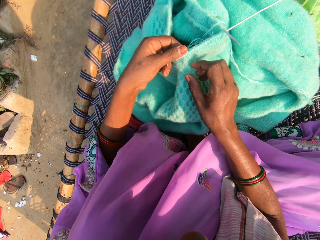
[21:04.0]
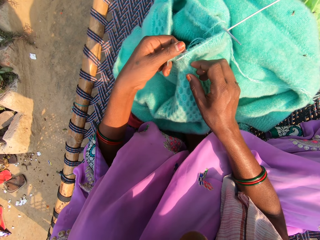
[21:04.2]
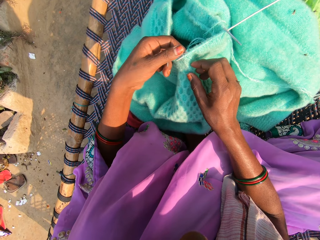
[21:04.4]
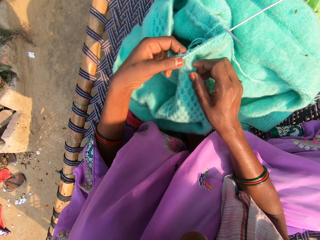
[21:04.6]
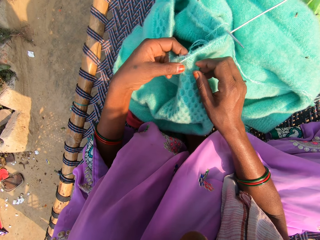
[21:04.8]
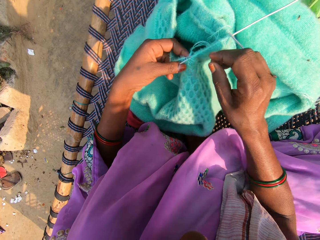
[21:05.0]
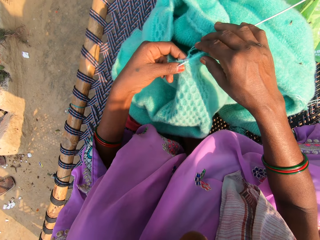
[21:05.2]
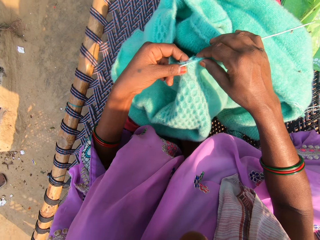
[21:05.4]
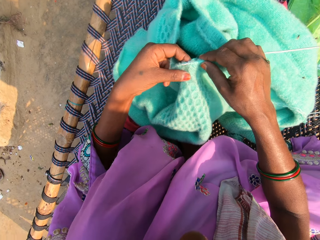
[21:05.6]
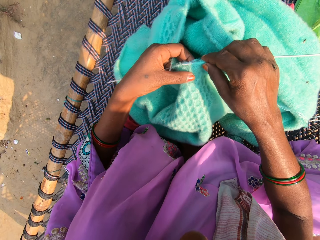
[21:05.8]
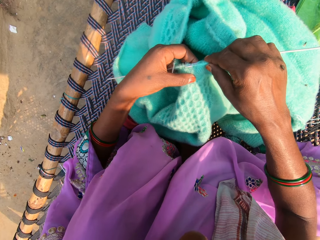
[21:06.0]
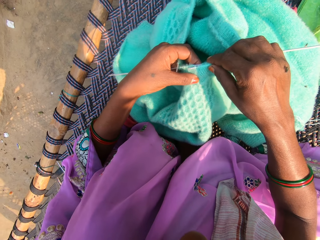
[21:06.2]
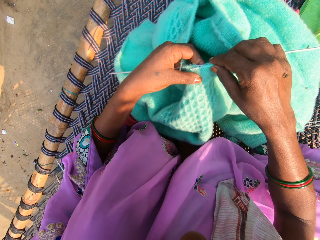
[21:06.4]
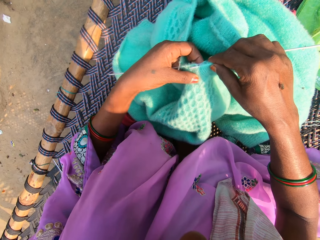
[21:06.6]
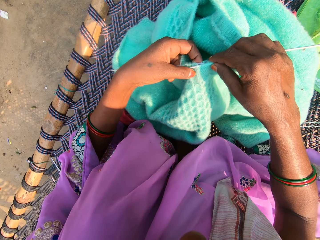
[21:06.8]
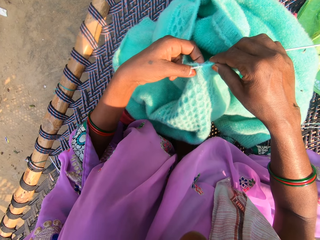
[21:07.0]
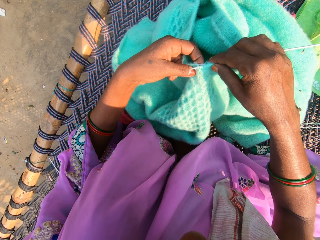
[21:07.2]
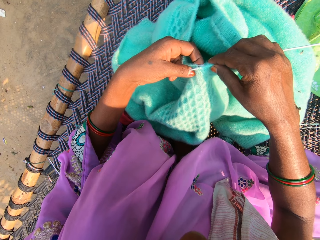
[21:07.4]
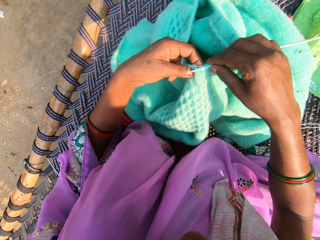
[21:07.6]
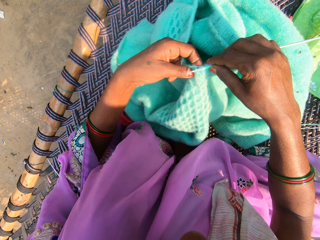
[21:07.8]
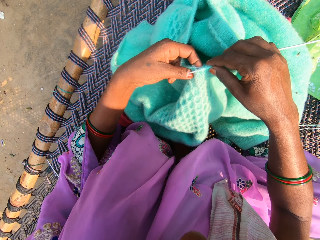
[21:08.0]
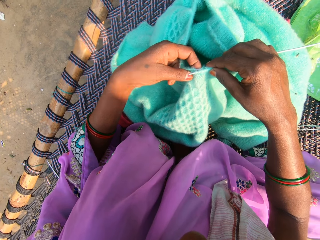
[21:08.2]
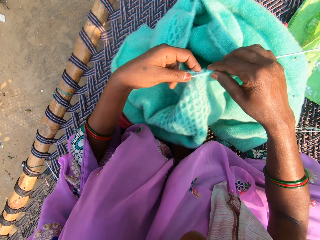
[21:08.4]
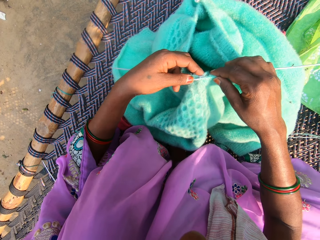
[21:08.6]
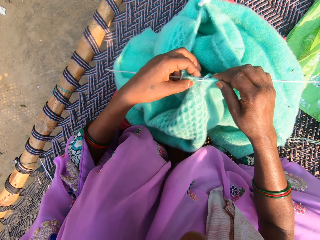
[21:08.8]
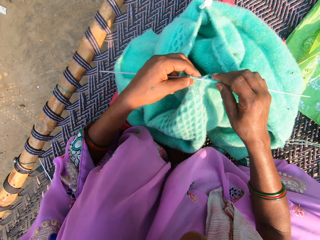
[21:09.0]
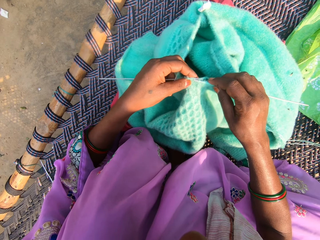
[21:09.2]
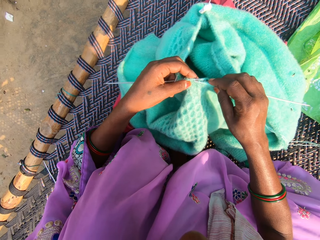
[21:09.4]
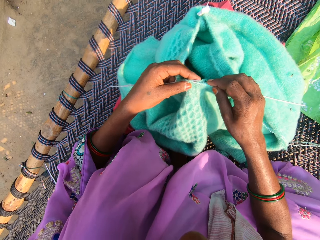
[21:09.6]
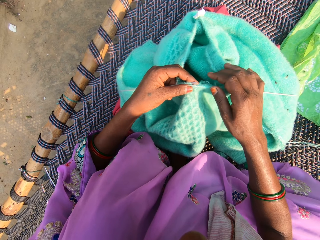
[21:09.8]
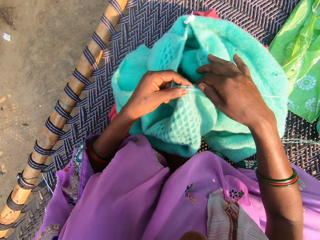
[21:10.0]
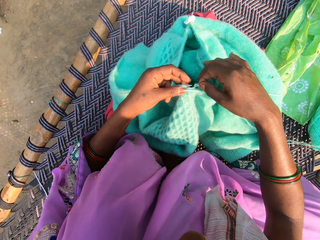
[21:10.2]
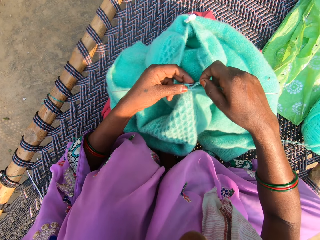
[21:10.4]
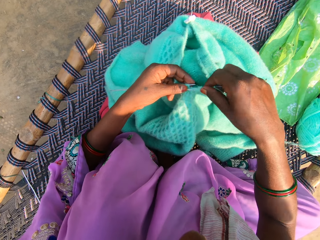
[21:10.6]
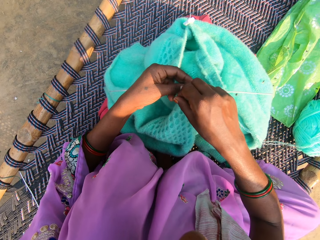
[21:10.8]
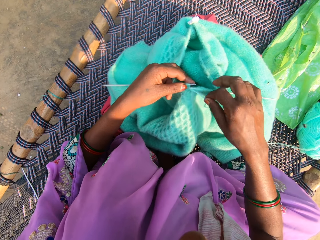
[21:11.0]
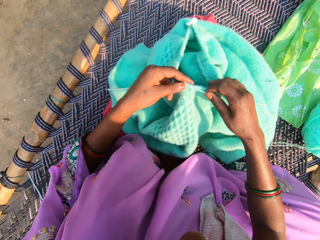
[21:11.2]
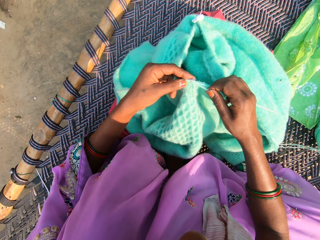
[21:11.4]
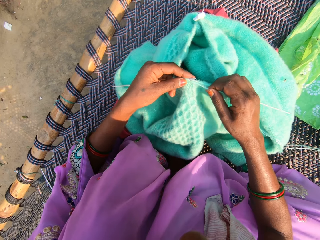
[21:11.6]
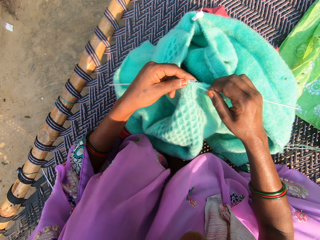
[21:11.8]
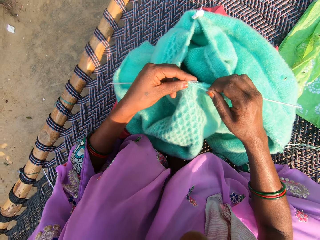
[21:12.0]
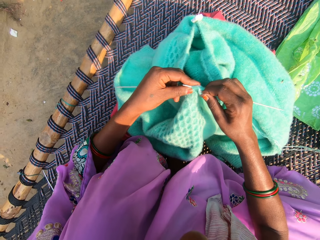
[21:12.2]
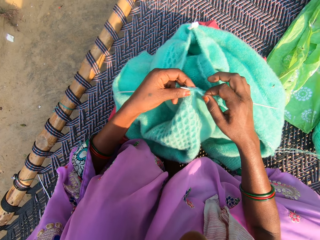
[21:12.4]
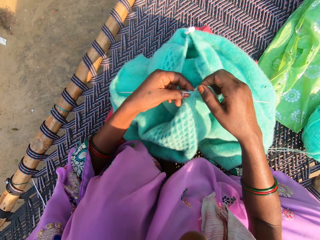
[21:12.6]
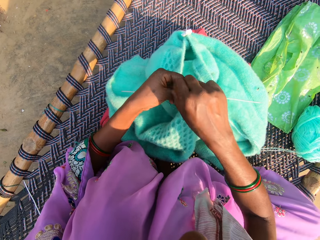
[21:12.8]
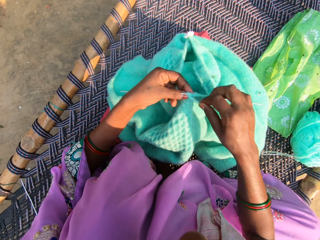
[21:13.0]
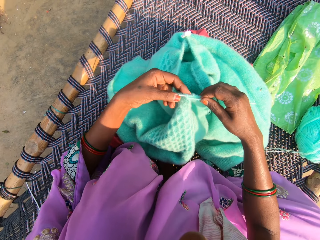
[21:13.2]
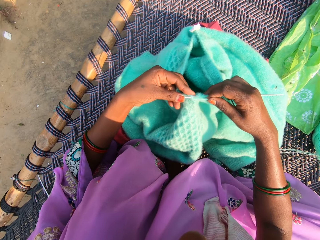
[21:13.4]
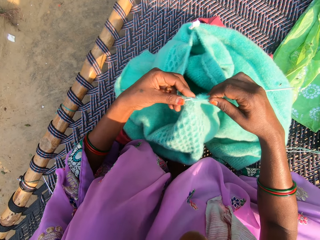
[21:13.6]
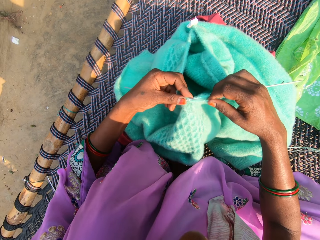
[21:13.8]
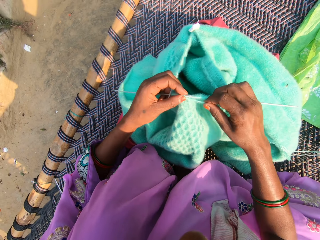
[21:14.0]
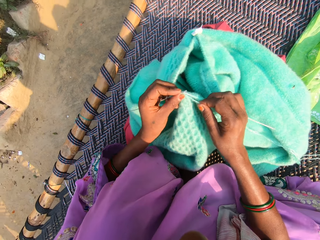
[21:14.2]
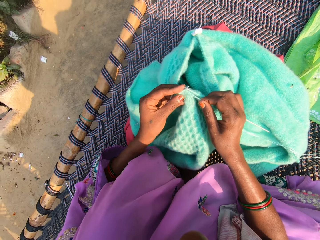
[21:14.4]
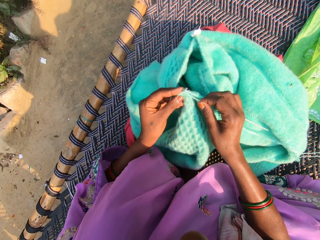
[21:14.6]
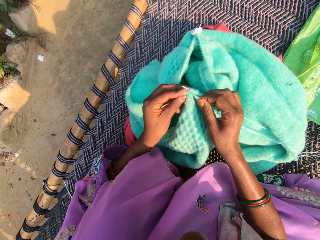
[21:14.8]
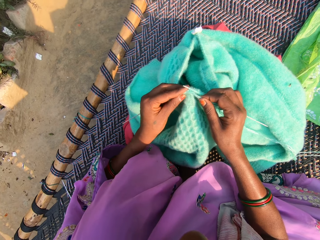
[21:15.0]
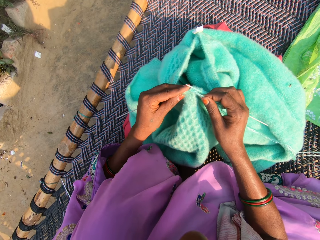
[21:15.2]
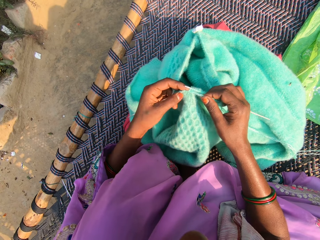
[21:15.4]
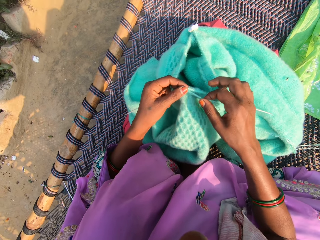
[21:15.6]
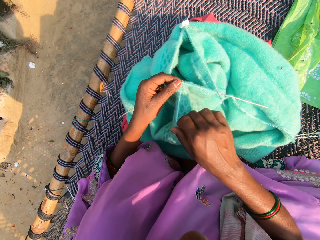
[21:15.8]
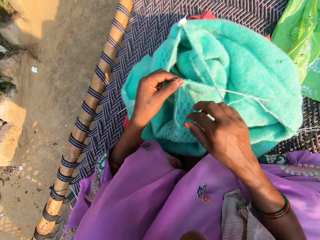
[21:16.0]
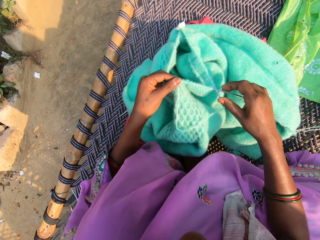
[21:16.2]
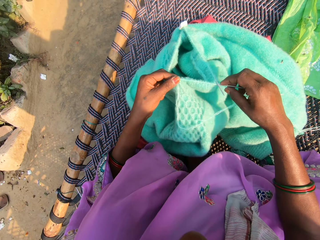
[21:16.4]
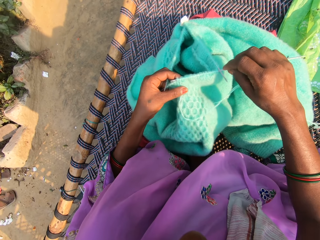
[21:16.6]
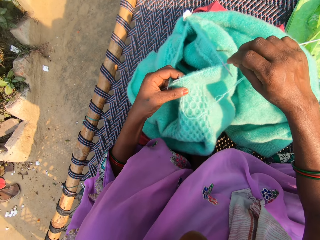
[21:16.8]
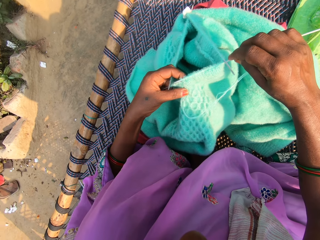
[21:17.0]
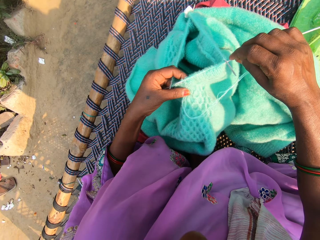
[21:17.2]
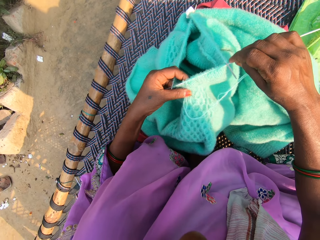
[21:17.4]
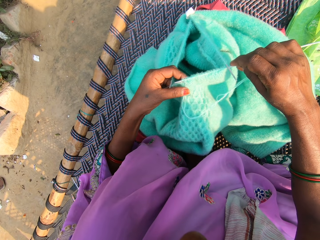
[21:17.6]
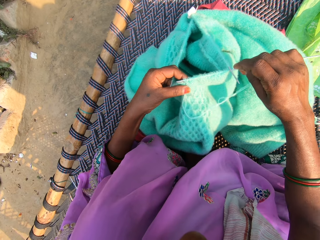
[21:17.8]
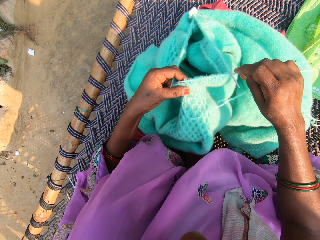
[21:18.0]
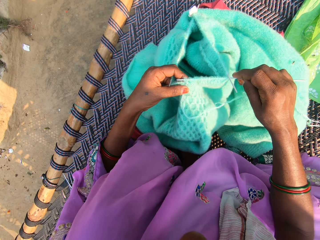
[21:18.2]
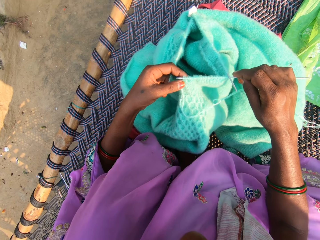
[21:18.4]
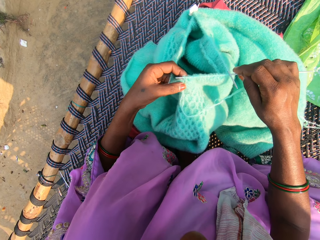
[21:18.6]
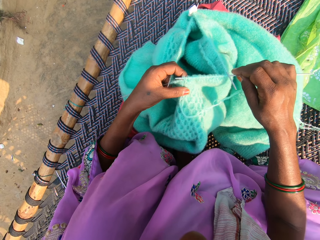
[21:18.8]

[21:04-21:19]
The camera wearer holds a needle. They fold a thread on the needle. They knit using the needle. They fold the thread on the needle. They knit using the needle. They pull the thread. They hold the needle.

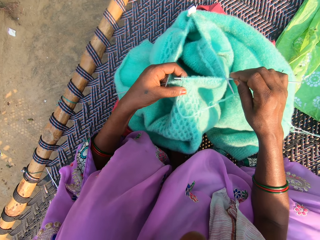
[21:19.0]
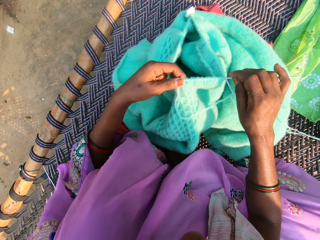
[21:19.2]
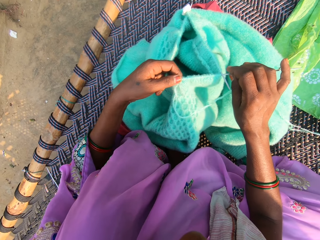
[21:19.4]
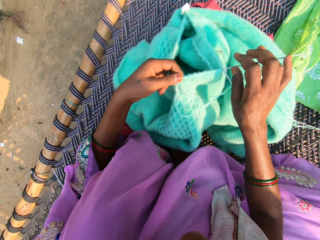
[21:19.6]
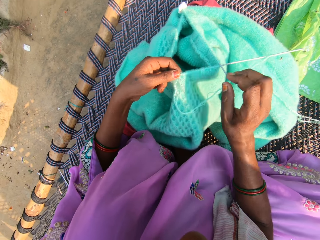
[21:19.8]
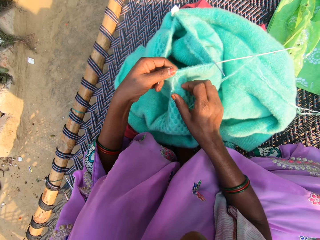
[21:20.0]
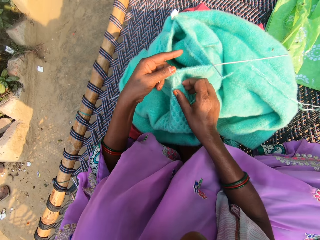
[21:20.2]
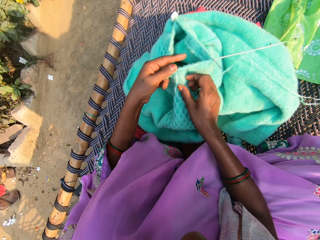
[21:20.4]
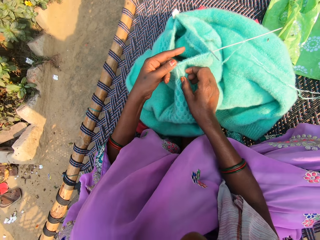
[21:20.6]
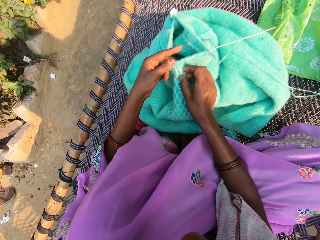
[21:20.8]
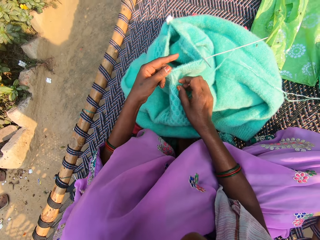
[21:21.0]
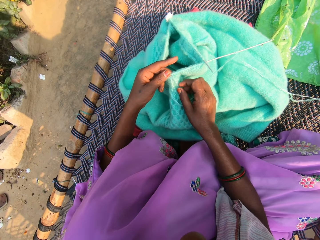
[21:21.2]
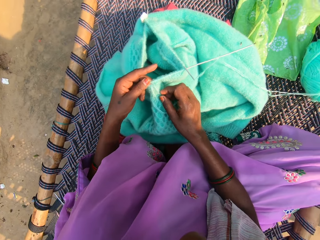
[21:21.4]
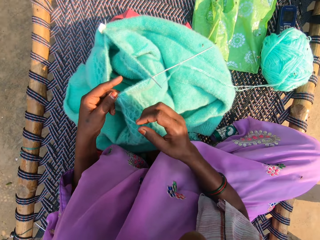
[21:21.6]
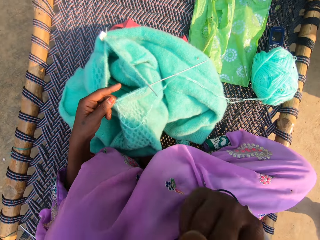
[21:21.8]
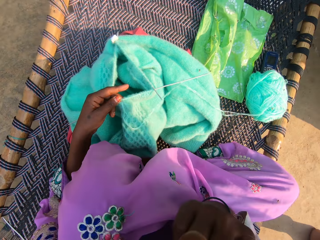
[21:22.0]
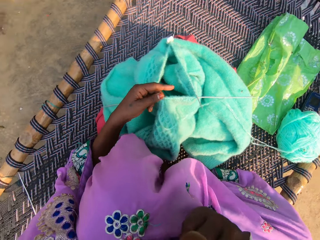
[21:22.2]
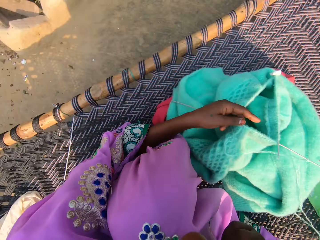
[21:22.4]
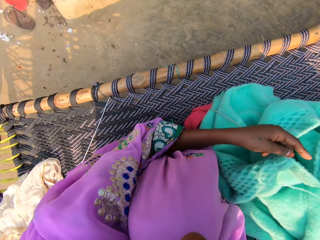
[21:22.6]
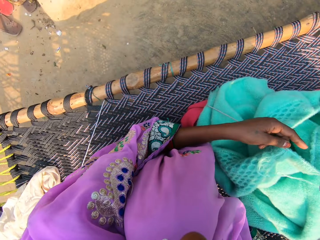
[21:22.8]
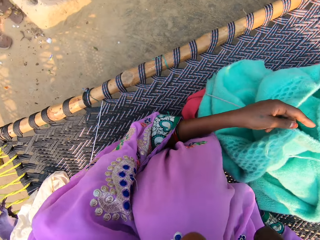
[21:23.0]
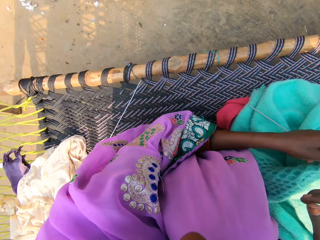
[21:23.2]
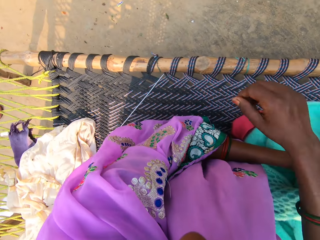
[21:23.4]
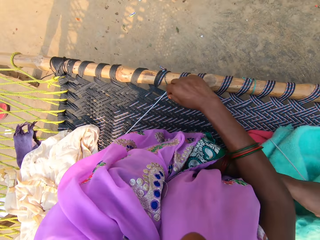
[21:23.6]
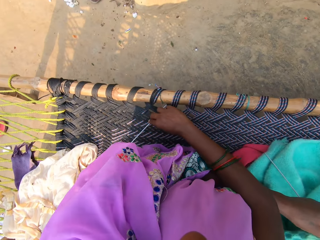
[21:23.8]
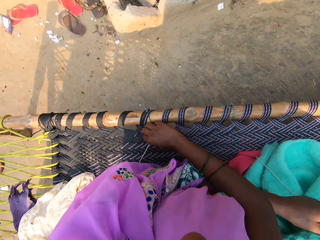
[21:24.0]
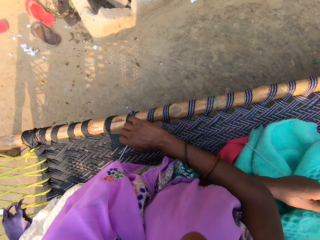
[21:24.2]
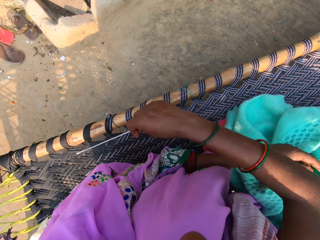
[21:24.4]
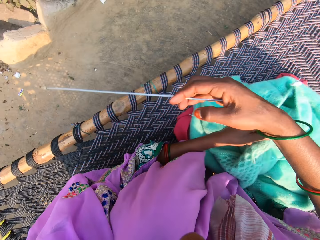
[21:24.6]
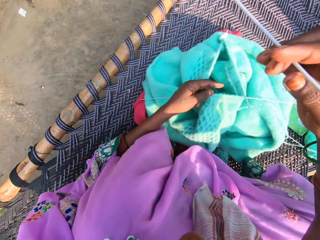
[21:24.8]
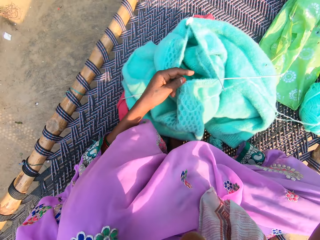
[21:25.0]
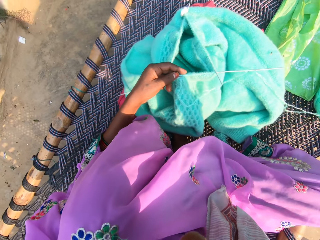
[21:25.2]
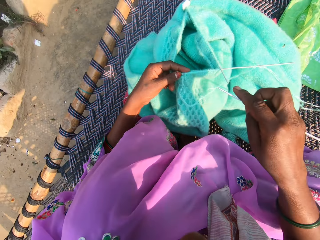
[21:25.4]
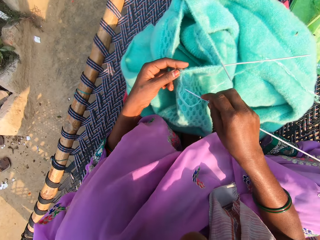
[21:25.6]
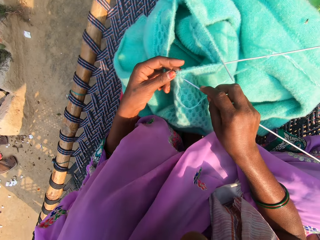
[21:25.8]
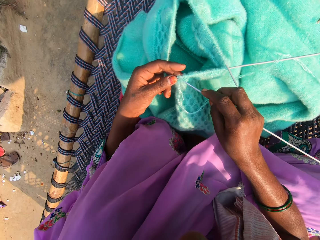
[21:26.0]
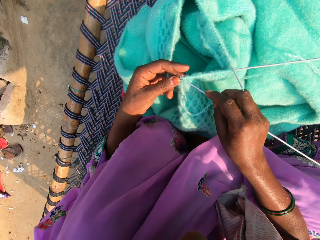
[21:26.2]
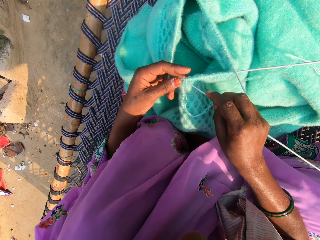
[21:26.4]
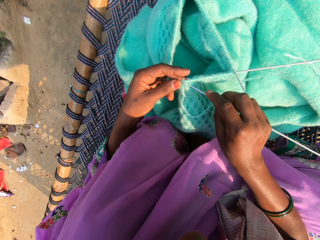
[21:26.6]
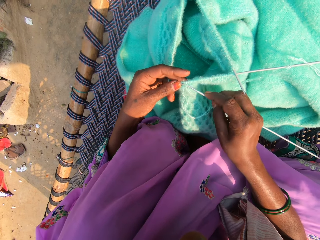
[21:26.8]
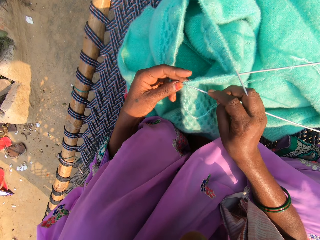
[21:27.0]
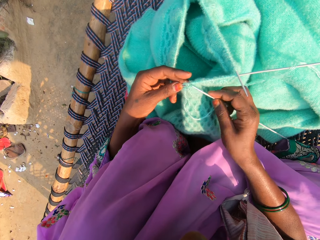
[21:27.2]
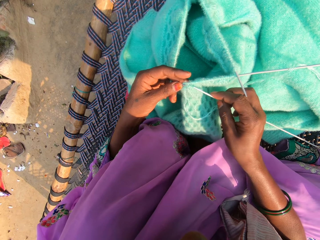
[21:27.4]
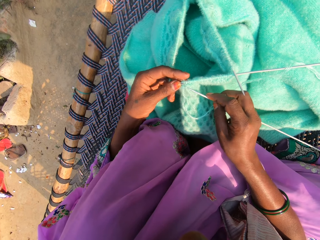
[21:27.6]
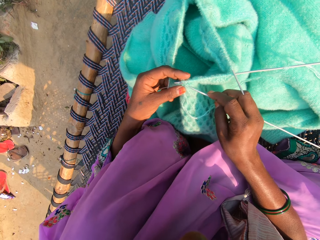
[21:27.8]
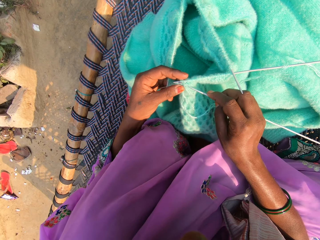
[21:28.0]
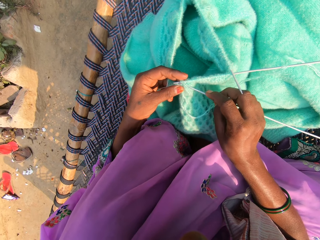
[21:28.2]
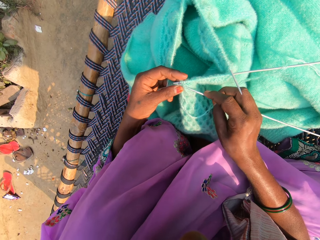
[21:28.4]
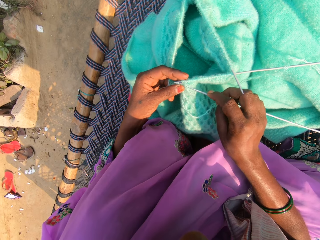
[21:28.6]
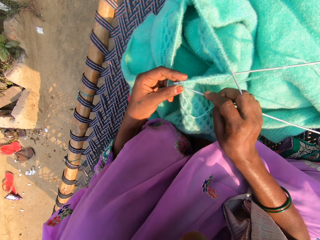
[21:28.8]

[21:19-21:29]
The camera wearer turns to the left. She lifts her right hand. She picks up a knitting pin from the woven cot with her right hand. She inserts the knitting pin into the fabric with her right hand.
